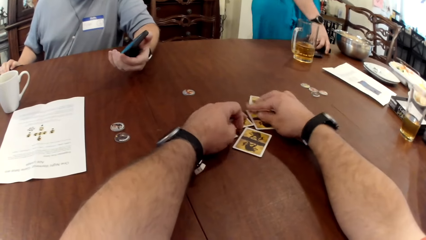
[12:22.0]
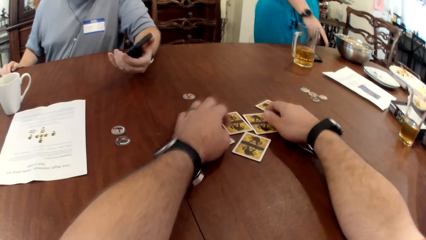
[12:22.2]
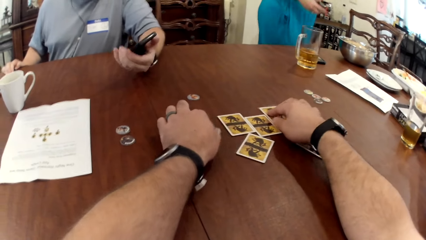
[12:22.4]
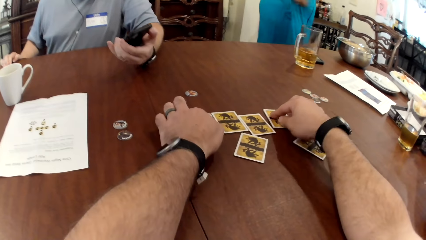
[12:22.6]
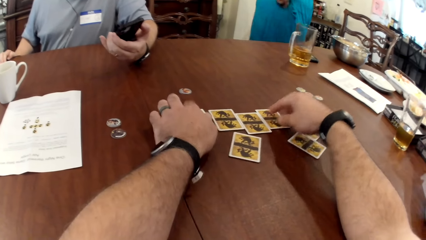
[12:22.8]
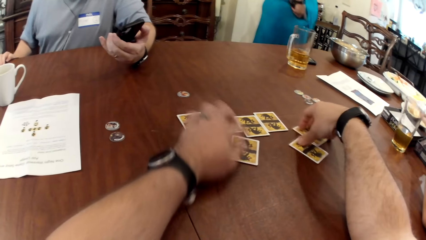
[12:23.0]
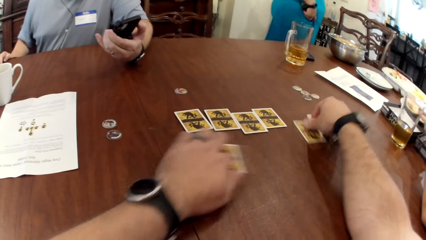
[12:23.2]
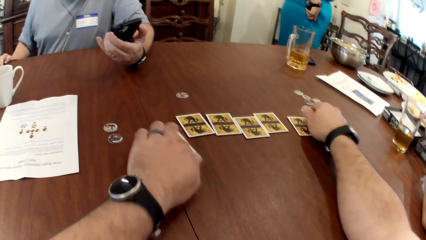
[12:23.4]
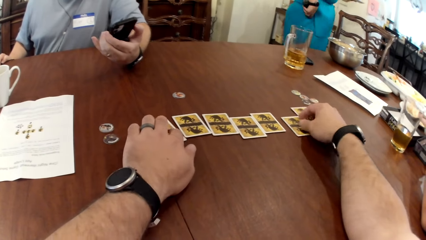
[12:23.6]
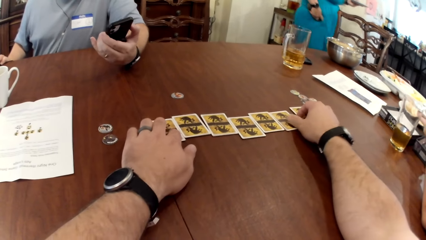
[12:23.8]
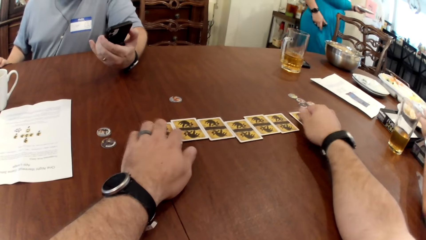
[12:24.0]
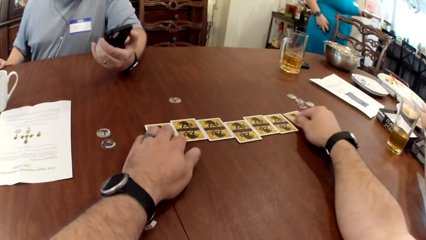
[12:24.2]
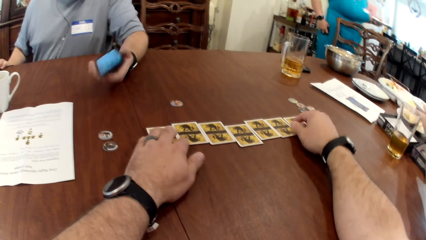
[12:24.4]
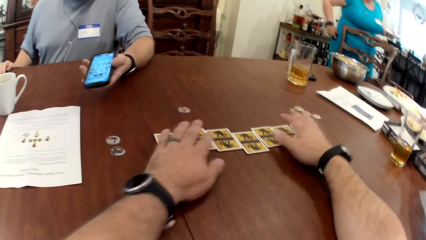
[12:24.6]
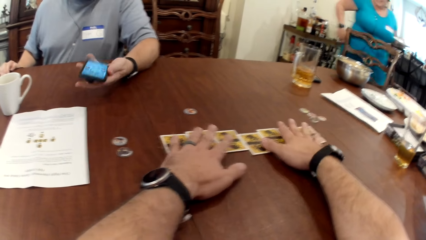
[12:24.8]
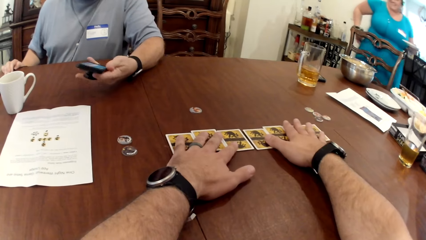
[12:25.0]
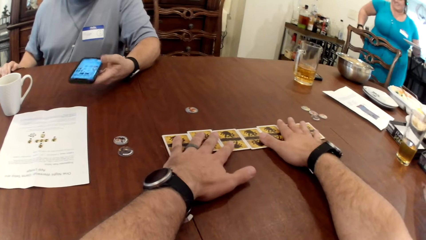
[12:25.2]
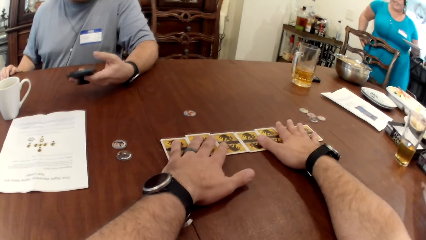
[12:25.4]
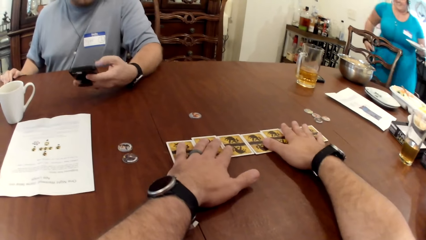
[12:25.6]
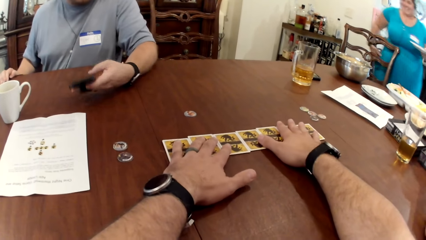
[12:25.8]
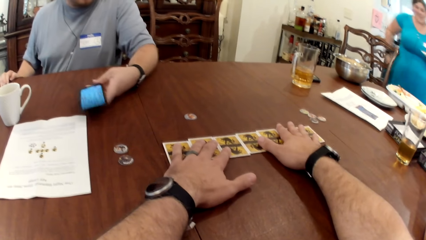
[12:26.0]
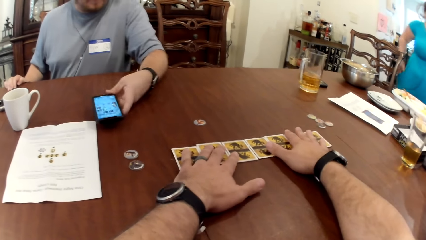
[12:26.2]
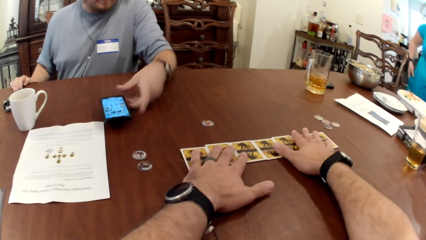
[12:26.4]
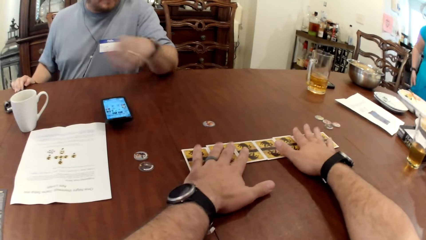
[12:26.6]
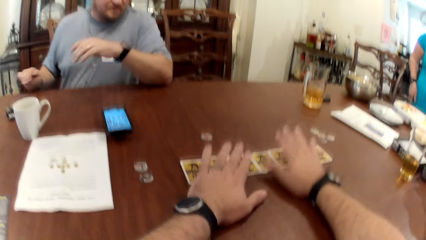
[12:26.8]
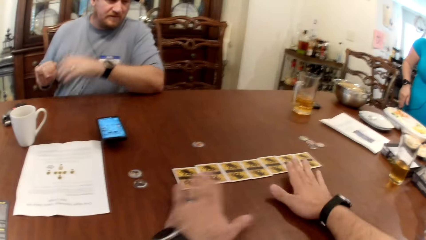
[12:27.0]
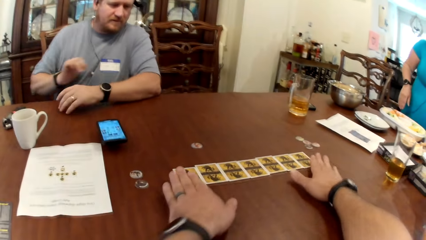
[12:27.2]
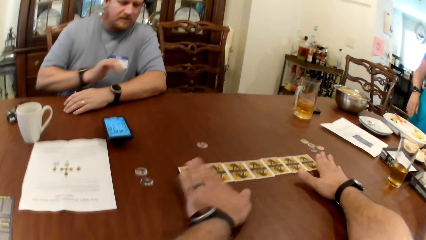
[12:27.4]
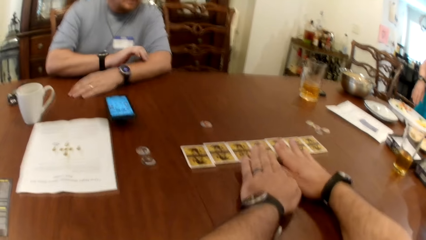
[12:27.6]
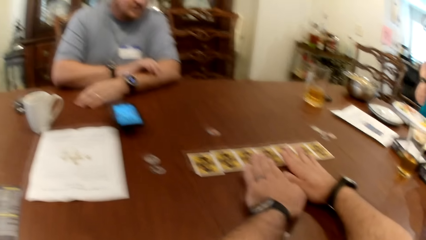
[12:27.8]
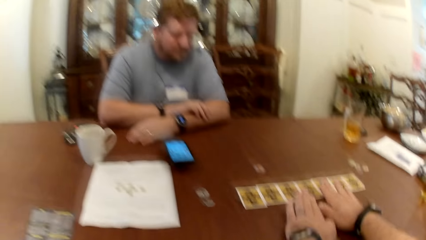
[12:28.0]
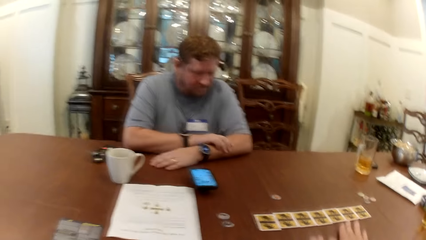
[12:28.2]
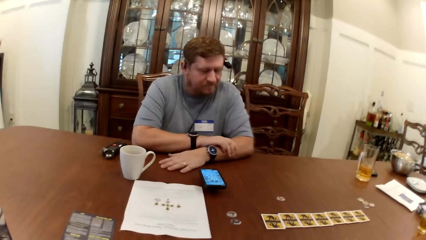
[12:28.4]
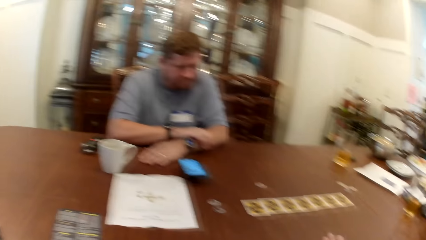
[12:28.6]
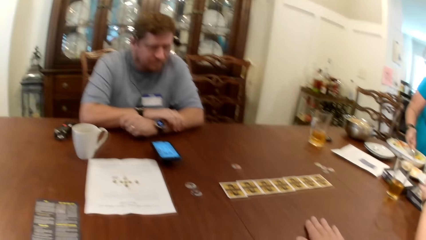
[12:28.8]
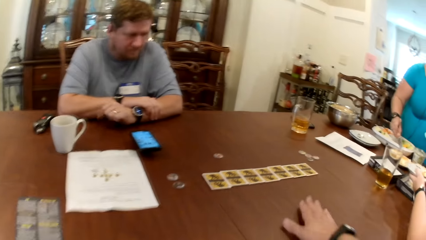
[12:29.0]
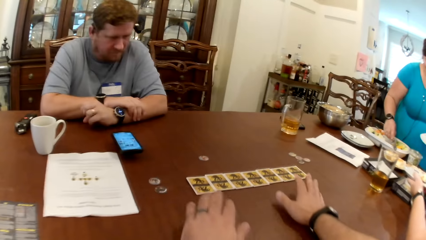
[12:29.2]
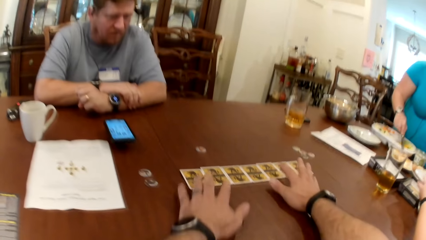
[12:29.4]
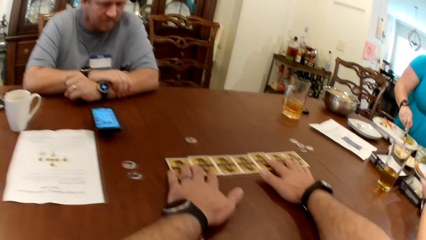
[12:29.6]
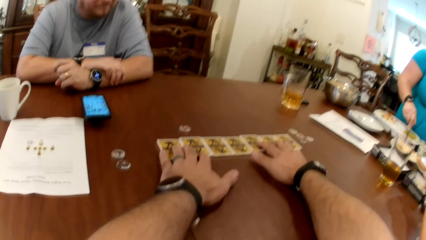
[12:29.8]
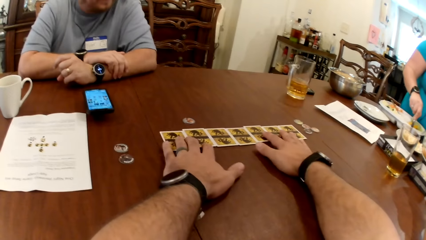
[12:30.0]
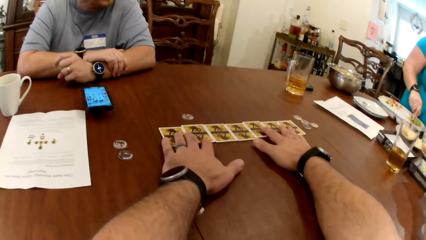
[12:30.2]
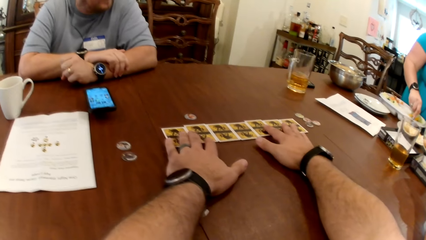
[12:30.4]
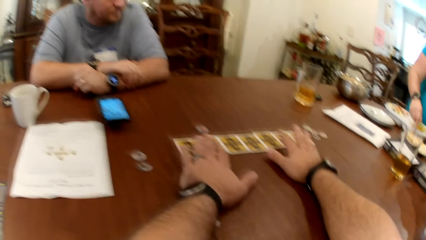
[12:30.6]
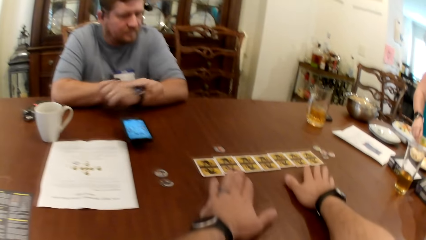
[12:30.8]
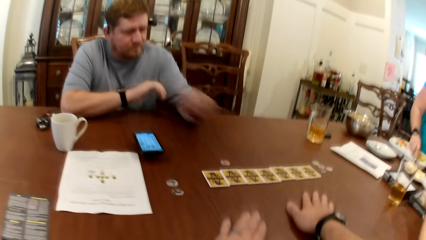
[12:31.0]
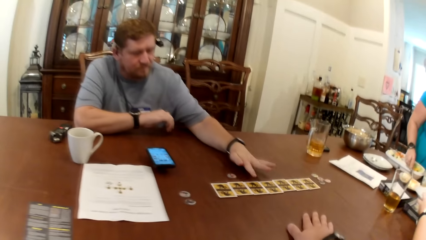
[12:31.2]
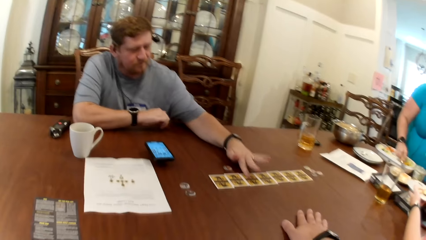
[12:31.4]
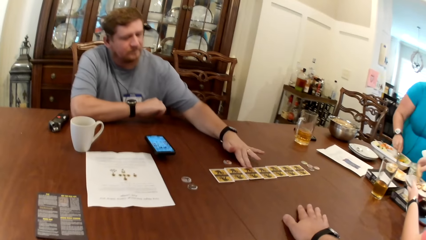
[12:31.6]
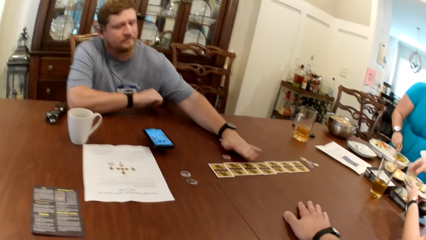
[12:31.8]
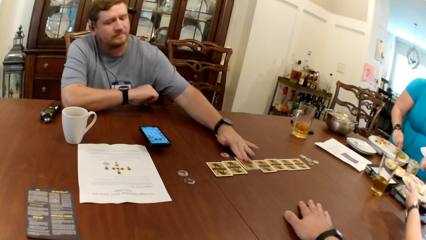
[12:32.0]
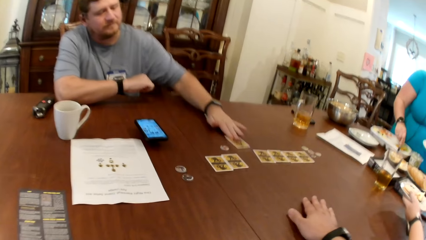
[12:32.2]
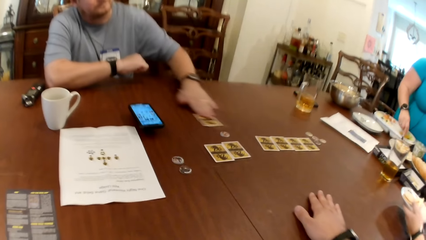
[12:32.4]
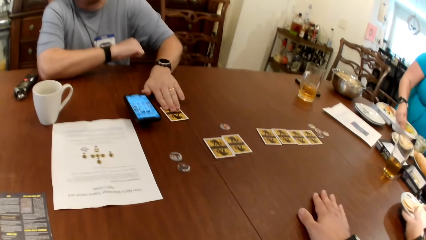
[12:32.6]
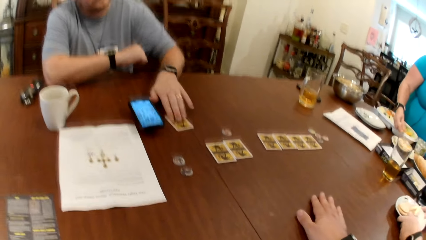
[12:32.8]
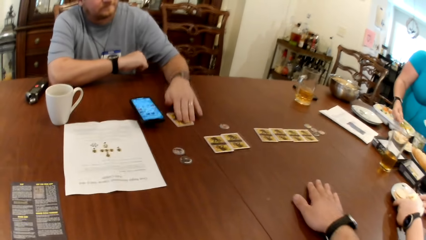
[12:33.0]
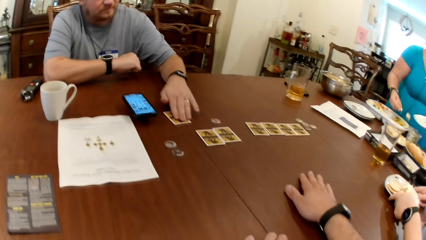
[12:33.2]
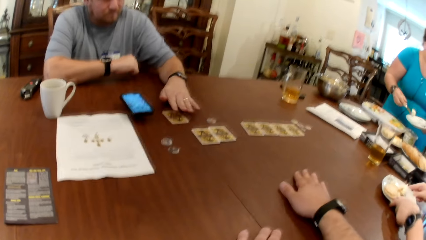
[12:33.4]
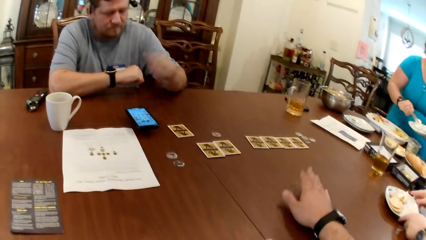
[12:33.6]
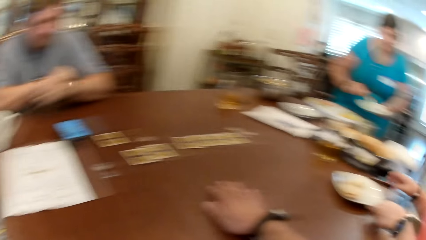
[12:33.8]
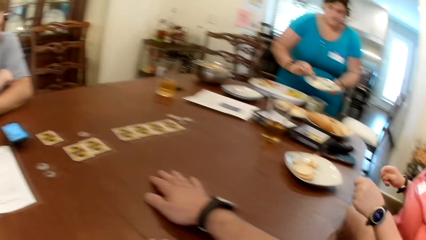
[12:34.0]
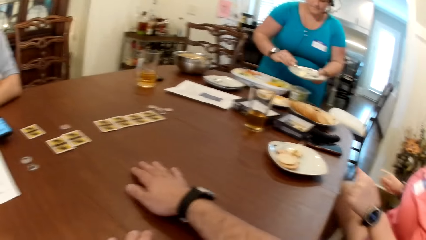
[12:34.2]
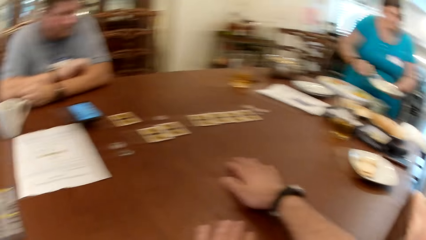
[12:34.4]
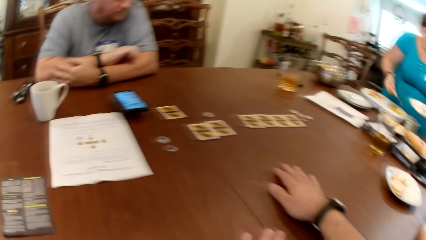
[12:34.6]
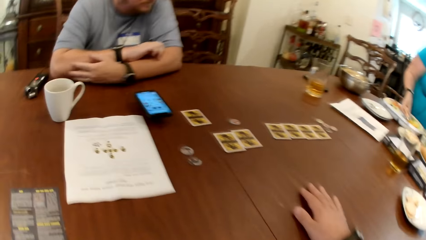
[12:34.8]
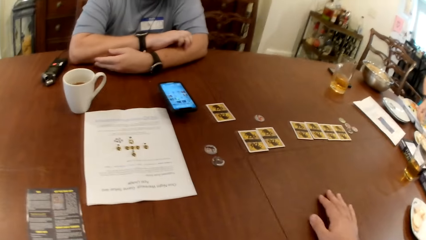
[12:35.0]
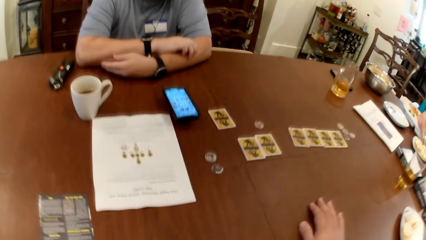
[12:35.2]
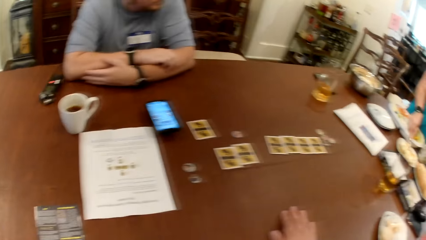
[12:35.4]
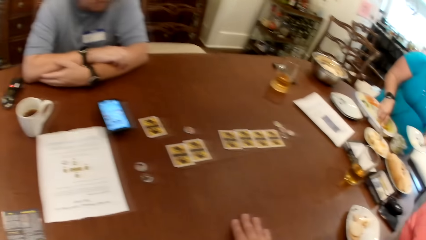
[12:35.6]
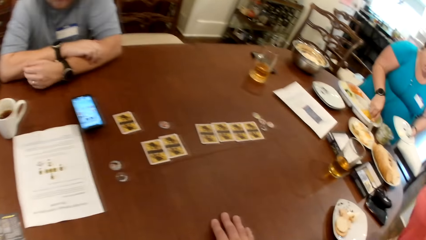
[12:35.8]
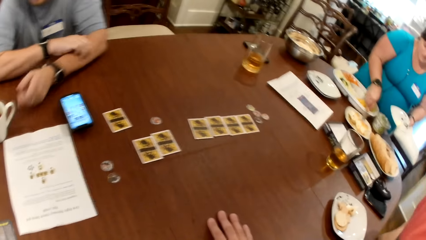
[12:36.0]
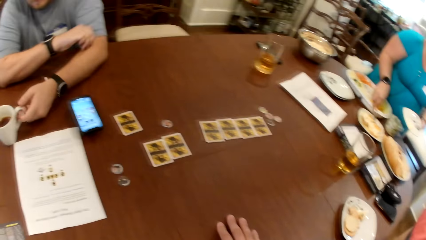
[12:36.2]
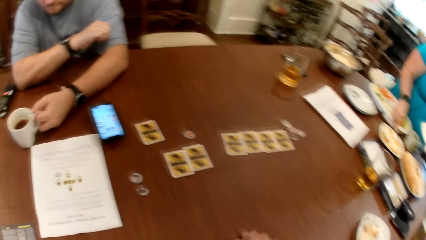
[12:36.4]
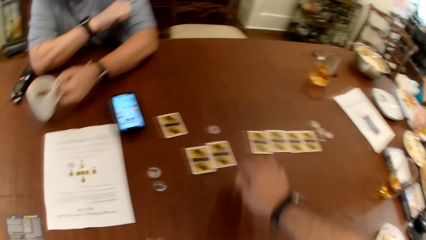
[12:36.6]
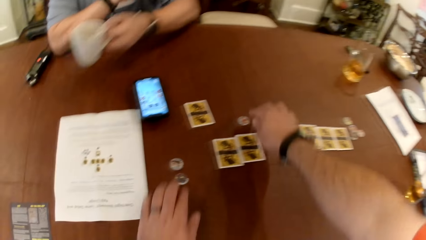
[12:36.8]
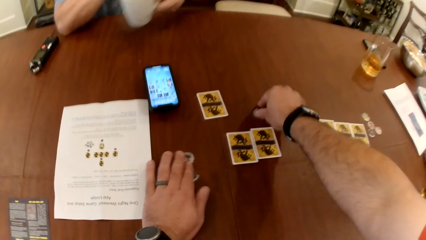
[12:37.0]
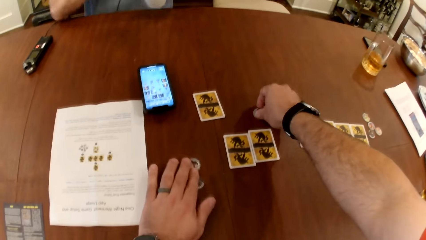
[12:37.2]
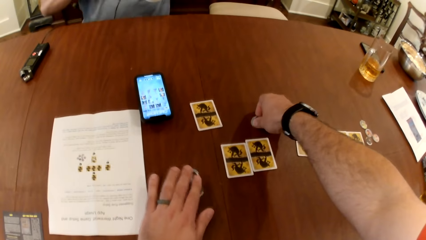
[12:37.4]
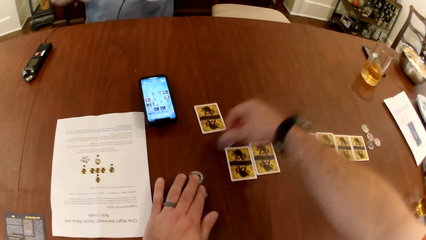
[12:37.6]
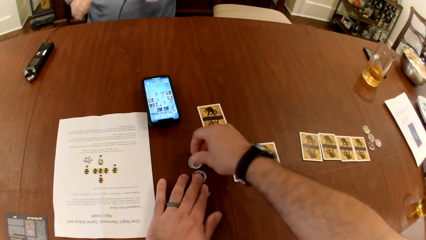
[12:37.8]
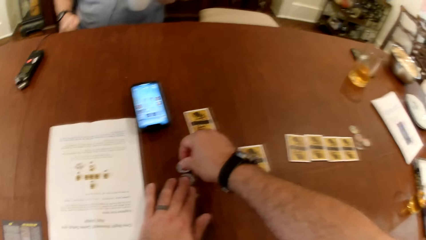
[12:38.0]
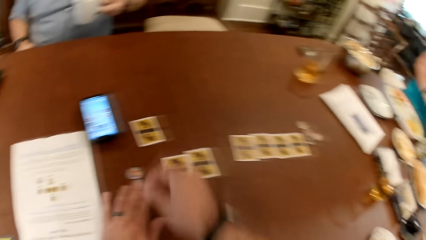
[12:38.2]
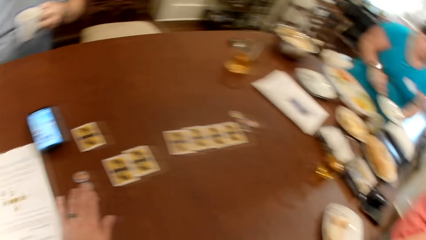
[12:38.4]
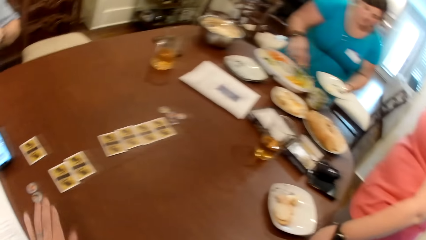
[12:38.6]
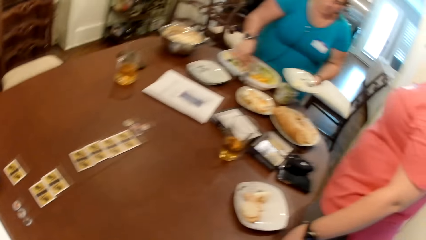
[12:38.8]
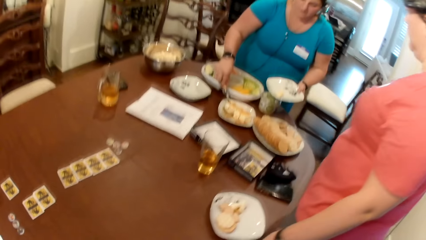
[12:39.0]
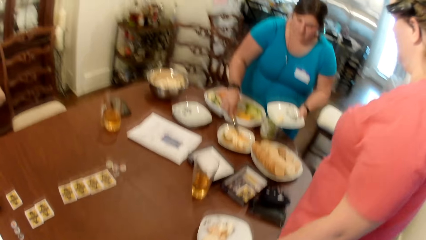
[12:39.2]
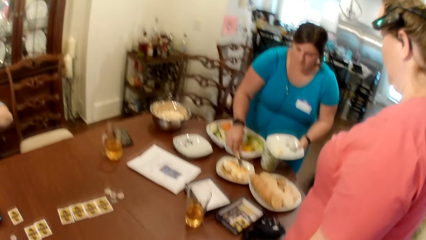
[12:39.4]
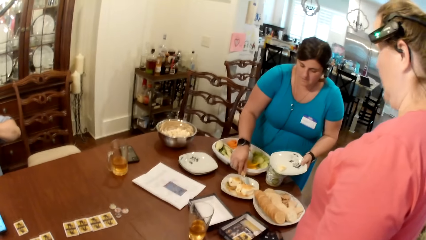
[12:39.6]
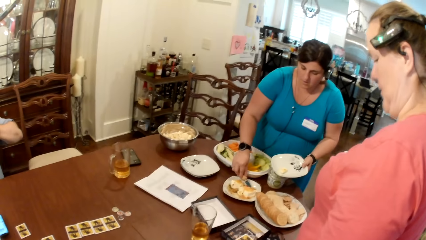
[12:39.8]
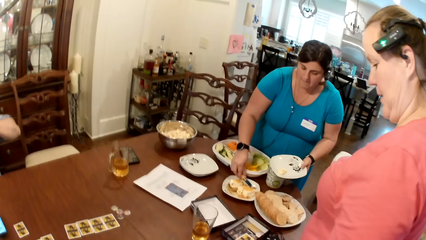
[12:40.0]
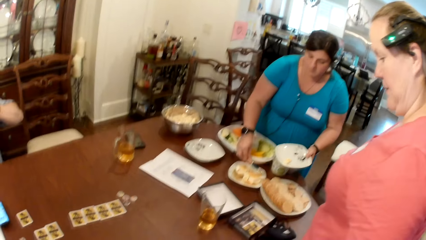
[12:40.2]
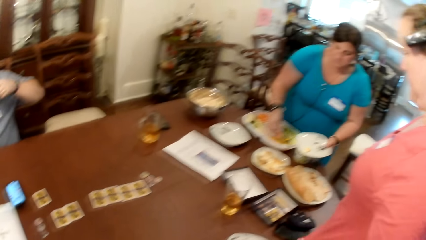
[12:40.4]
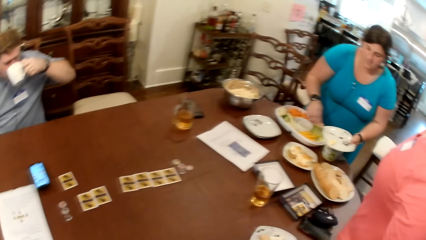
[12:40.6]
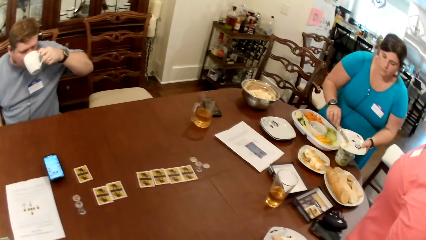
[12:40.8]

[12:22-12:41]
A woman picks up a receiver on the table with her right hand. The woman puts the receiver in her pocket with her hand. The camera wearer aligns the cards on the table. A man drops the phone on the table with his left hand. The woman slices cheese in a bowl with a knife in her right hand. The camera wearer moves the cards on the table with both hands. Another woman drops biscuit in the bowl in her left hand with her right hand. The man moves the card on the table with his left hand. The other woman places the bowl on the table with her hands. The other woman turns the bowl on the table with both hands. The first woman serves the cheese into the bowl in her left hand with the knife in her right hand. The first woman interacts with the camera wearer, the man and the other woman at the table. The man picks up a cup of coffee on the table with his left hand. The man drinks coffee from the cup in his left hand. The camera wearer picks up some token chips or coins on the table with both hands. They put the coin on the table.
